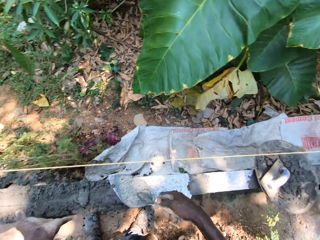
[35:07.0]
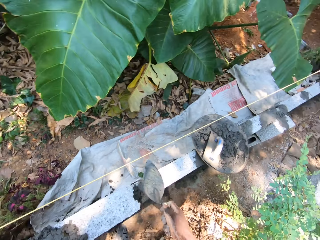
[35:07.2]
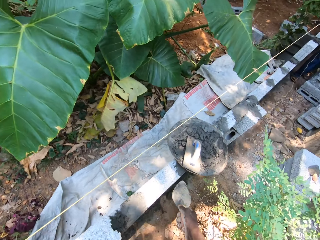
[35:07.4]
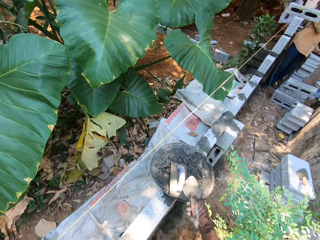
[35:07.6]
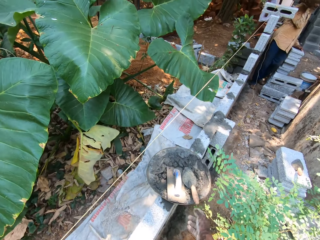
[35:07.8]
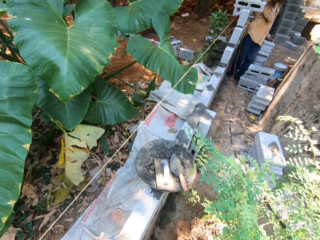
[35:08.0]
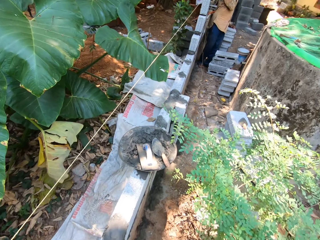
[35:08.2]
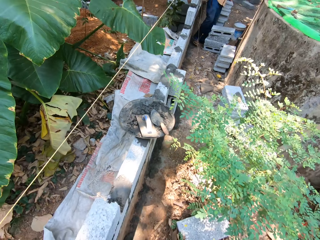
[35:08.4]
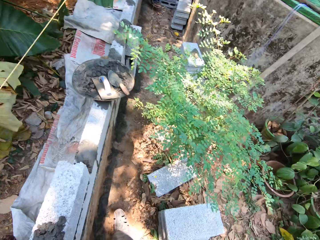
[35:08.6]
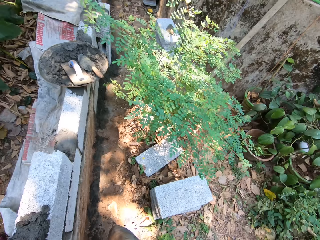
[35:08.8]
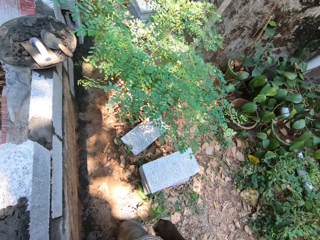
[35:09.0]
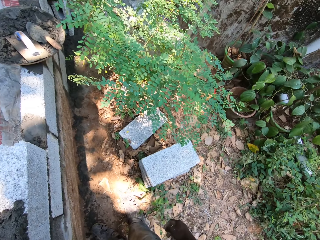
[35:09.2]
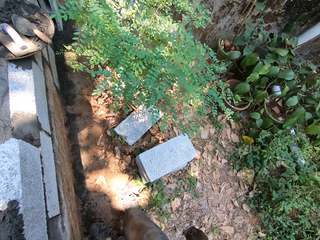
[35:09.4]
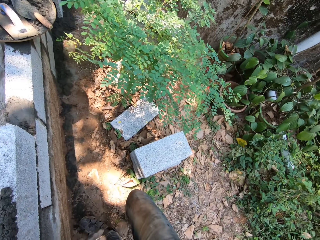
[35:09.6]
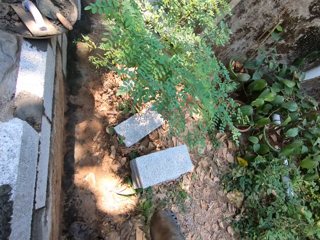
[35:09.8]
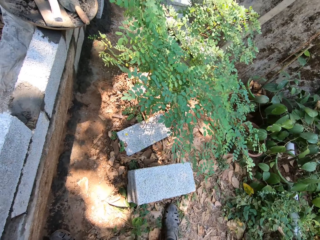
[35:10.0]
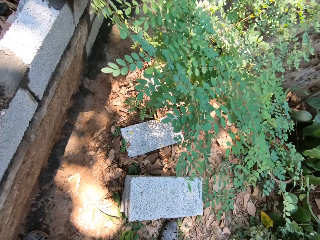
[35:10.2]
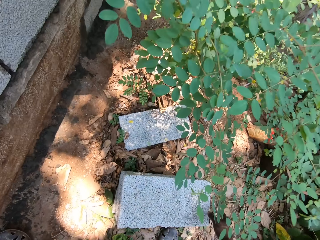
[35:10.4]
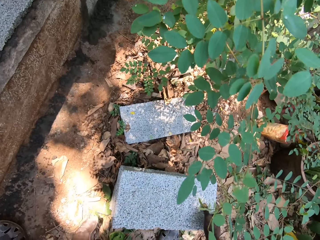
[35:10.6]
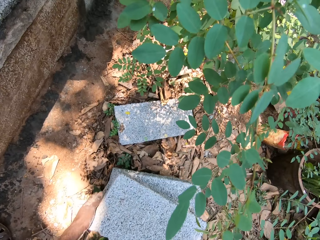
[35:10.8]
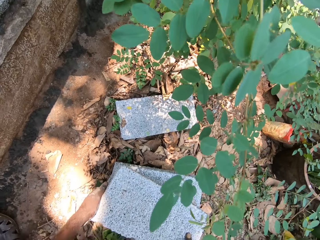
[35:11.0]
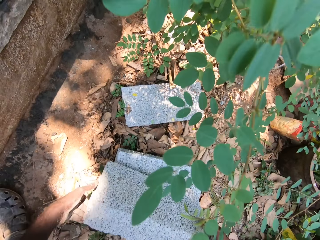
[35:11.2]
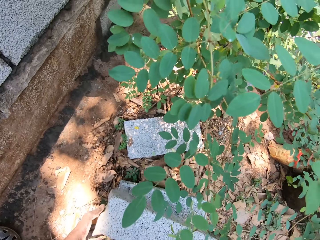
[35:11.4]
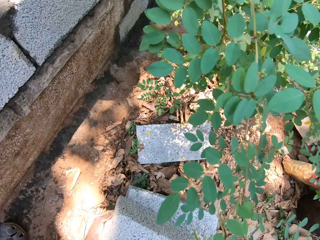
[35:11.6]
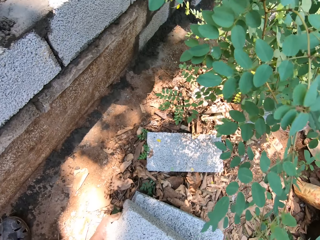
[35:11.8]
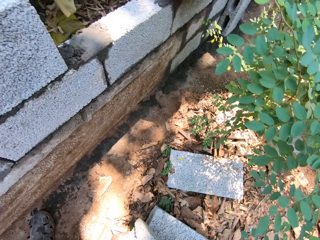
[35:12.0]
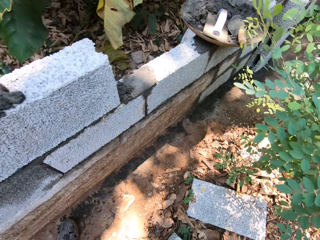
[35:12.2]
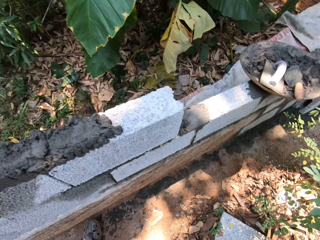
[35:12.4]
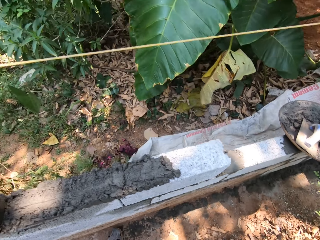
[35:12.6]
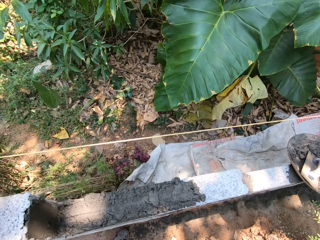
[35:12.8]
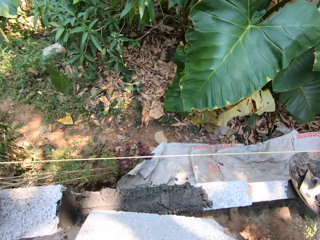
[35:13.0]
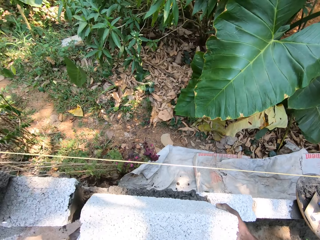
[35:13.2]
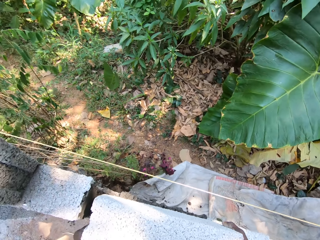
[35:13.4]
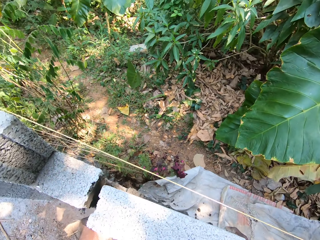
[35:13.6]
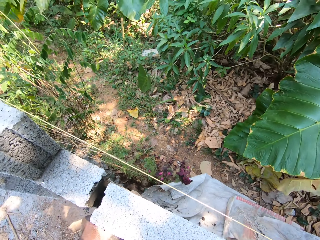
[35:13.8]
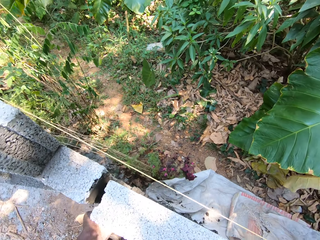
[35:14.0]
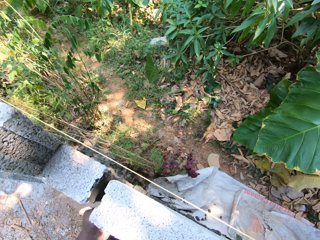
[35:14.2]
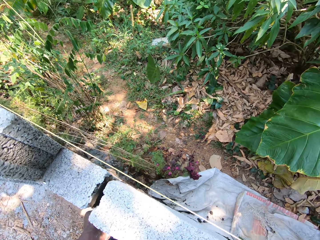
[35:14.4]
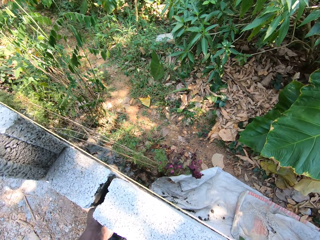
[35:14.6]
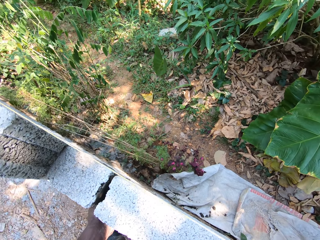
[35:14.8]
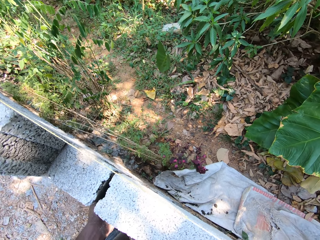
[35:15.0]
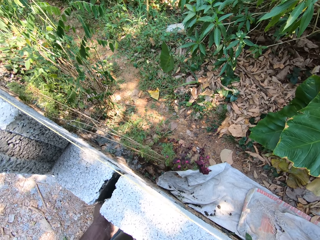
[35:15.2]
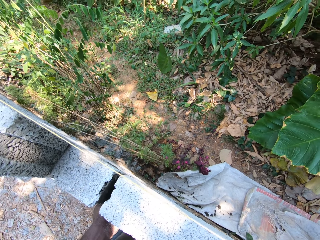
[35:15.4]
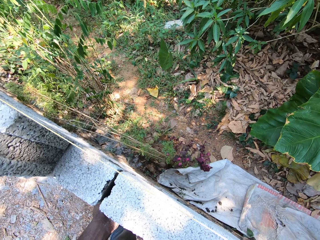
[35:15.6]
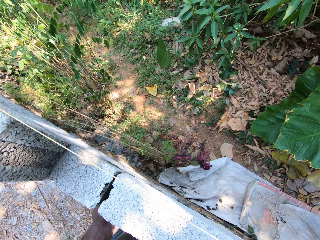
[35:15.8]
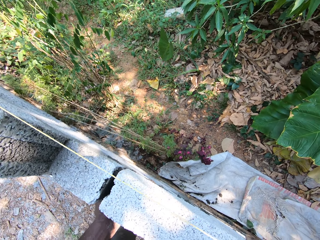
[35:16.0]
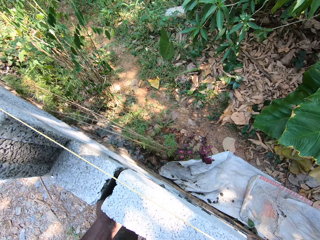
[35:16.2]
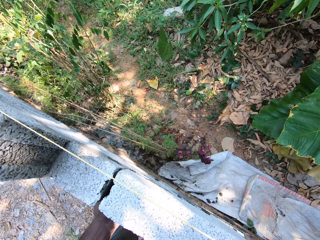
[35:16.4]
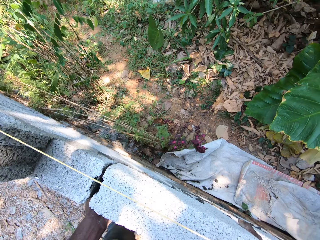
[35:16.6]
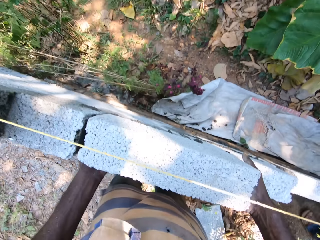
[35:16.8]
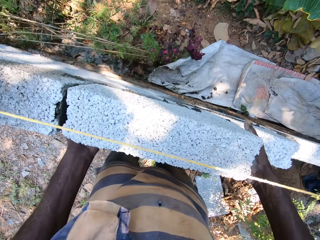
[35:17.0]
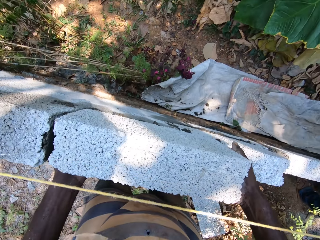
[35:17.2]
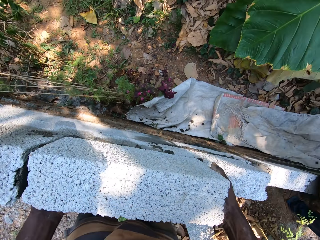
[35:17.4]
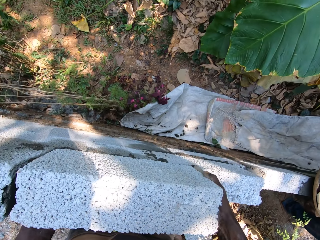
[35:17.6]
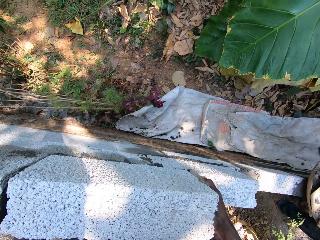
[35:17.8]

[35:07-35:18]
The camera wearer drops the brick trowel into the aluminum bowl. He picks a brick from the ground with both hands. He places the brick onto the wall, on top of the mortar.

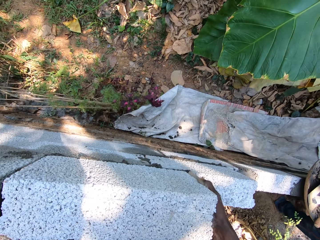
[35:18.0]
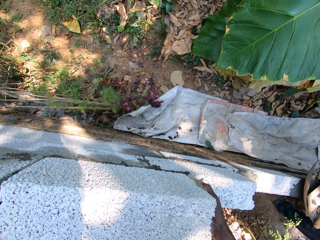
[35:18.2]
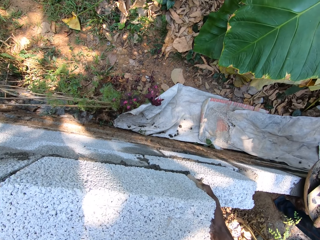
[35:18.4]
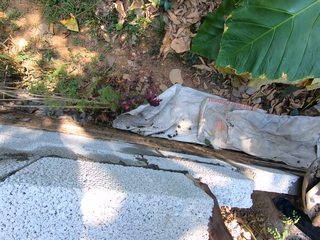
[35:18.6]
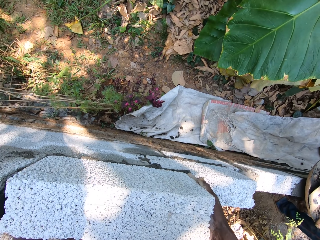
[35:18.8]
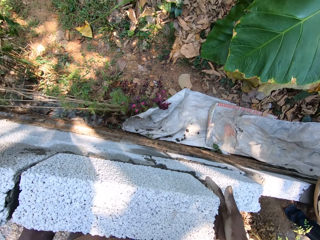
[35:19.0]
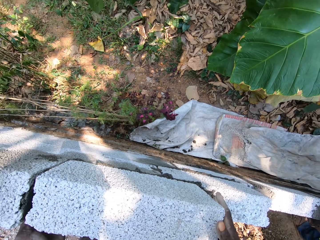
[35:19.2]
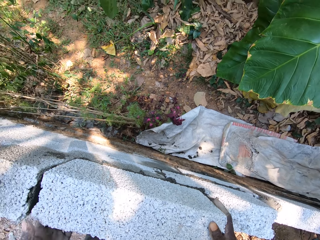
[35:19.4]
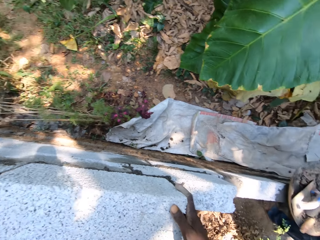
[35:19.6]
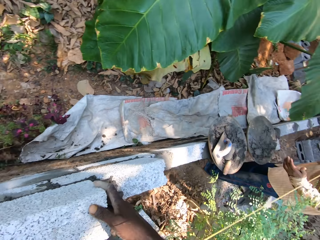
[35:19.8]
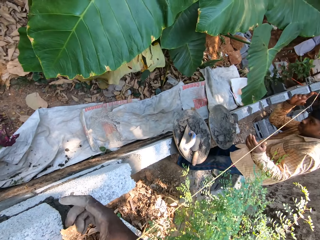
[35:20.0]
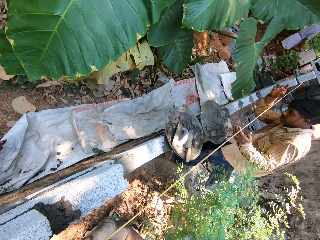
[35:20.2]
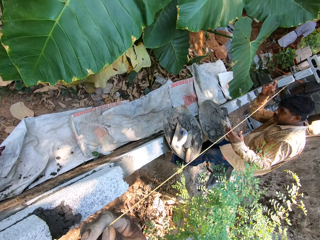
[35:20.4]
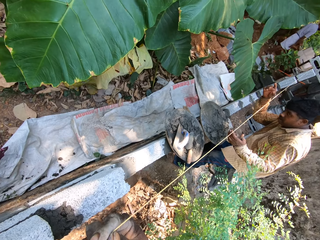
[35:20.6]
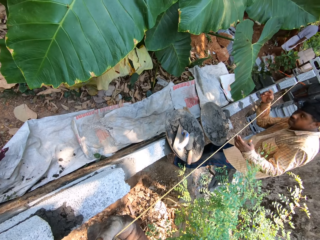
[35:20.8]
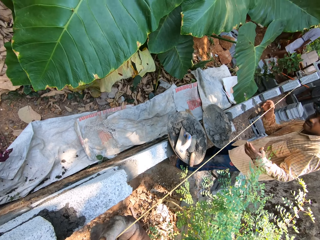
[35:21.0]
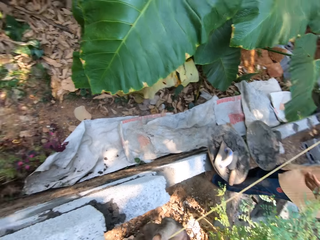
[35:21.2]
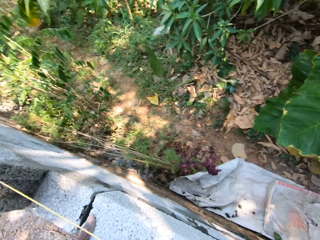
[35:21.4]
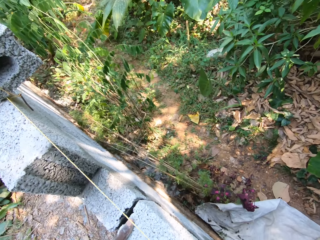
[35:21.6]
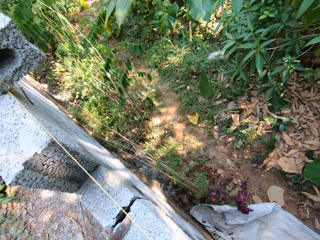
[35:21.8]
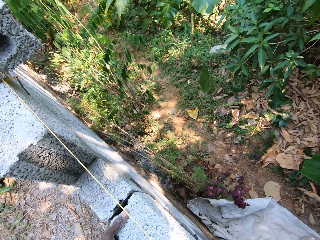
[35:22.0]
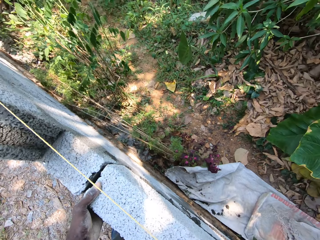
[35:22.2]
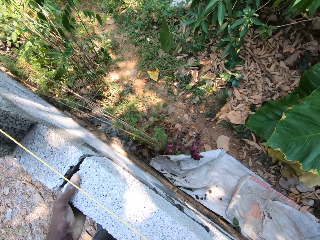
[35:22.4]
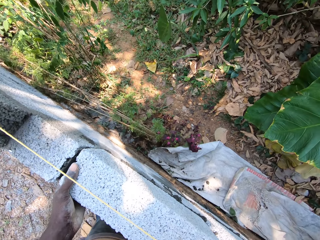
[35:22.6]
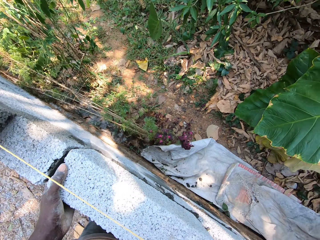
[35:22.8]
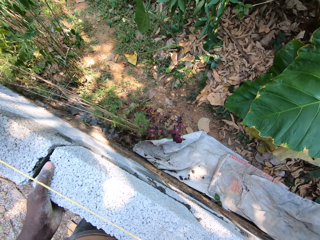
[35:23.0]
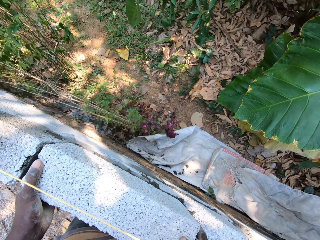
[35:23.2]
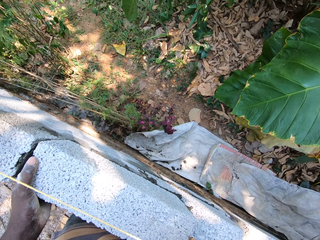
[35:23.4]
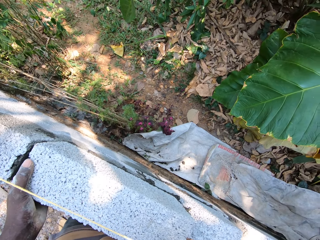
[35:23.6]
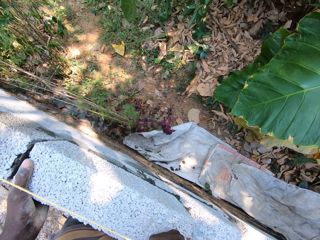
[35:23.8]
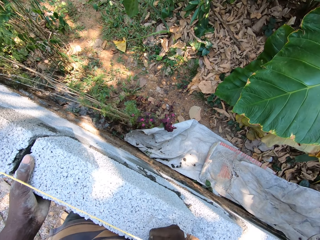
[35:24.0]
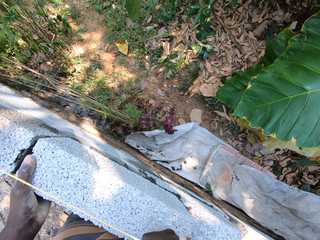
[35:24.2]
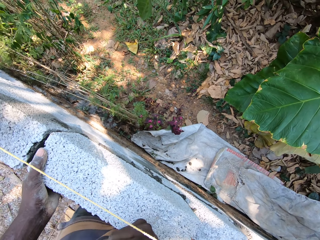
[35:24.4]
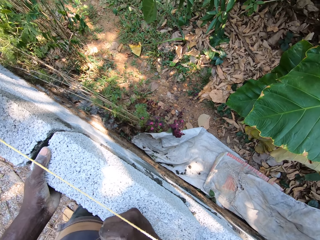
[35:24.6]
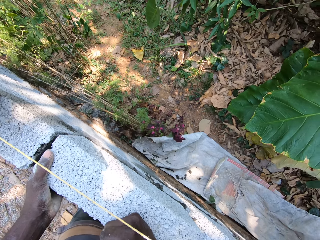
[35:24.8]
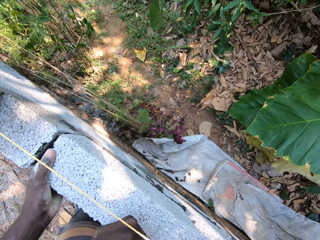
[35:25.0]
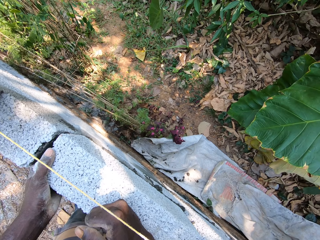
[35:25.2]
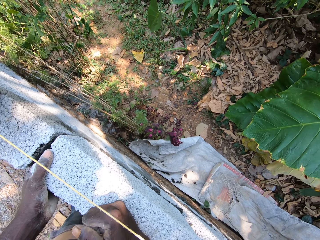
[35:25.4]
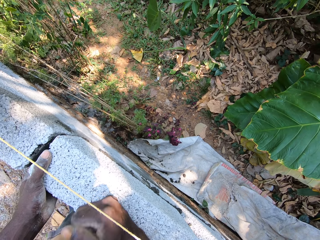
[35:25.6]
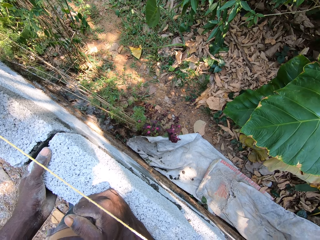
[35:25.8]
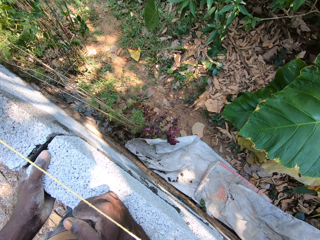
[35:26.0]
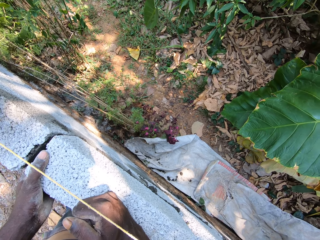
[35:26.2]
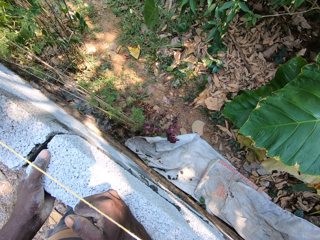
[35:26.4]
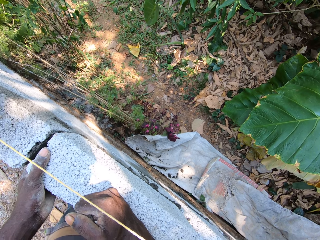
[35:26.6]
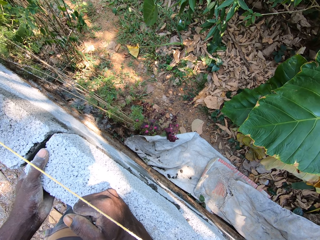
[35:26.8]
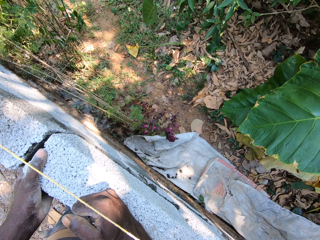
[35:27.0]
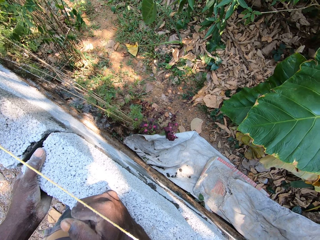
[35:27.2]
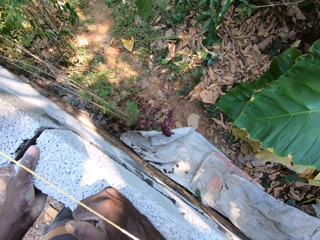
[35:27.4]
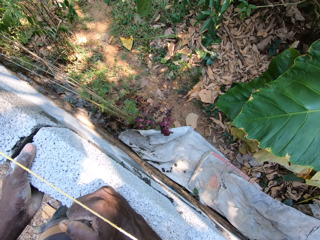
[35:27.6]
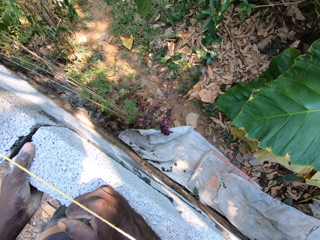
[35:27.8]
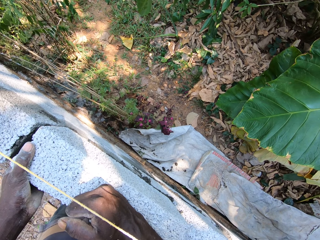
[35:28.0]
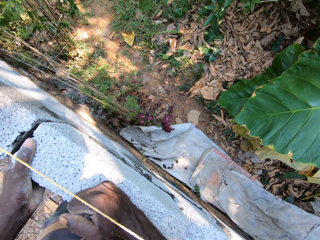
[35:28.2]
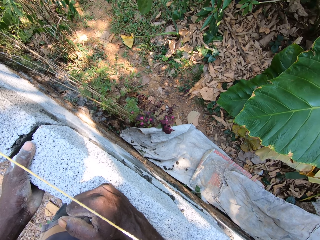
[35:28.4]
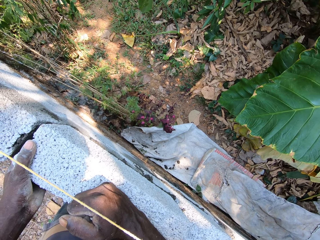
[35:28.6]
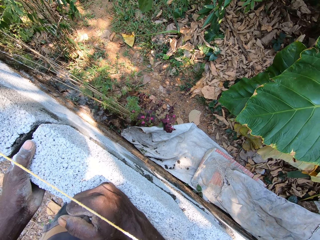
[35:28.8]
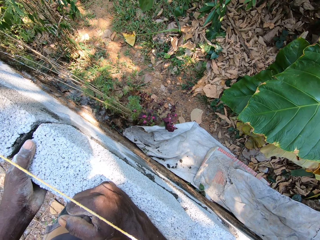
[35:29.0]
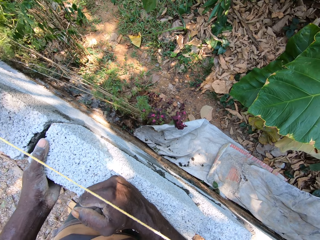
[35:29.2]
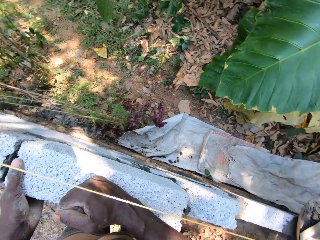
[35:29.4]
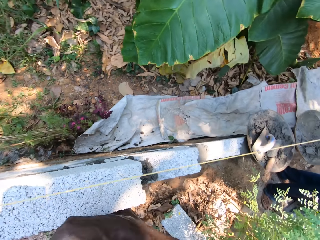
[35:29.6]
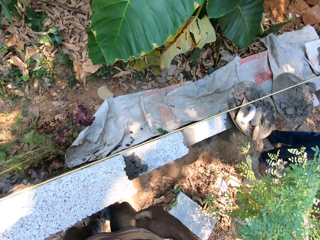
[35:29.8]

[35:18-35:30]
The camera wearer holds the rope with his right hand. He hits his right fist on the brick.
